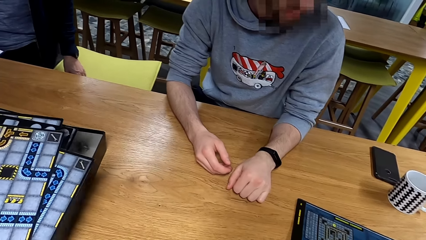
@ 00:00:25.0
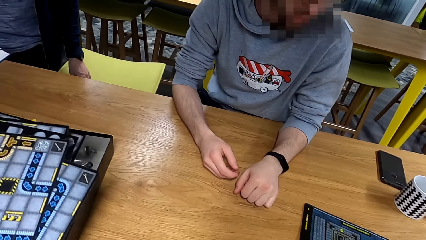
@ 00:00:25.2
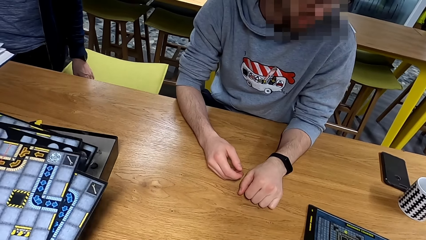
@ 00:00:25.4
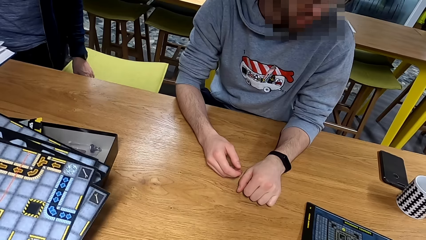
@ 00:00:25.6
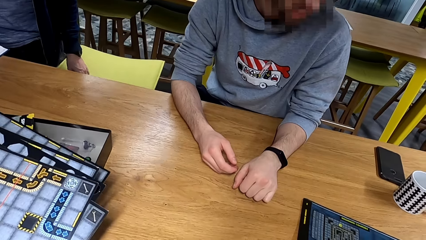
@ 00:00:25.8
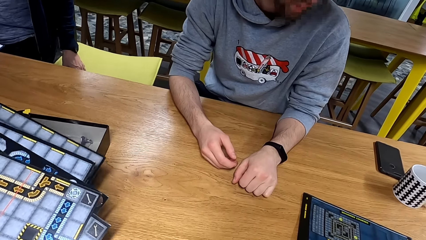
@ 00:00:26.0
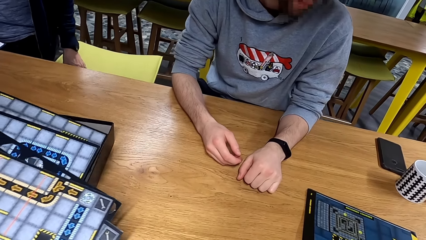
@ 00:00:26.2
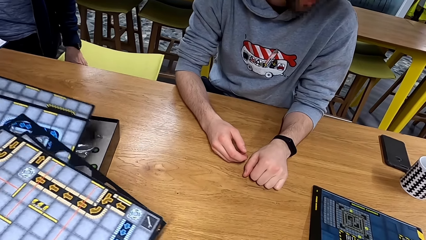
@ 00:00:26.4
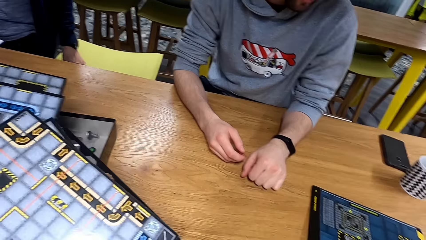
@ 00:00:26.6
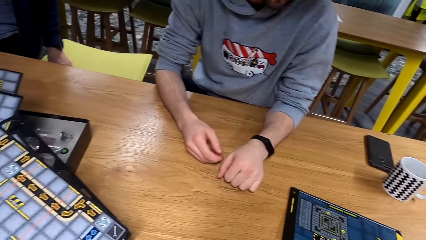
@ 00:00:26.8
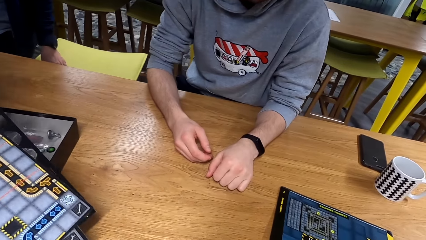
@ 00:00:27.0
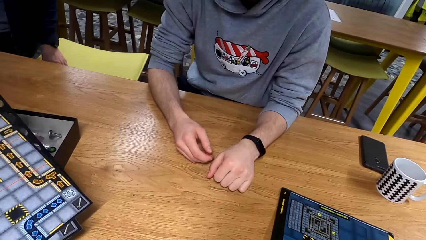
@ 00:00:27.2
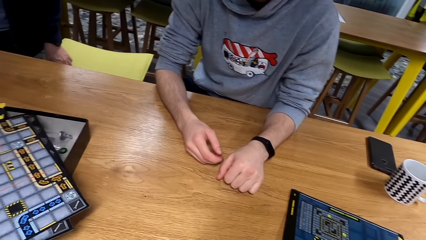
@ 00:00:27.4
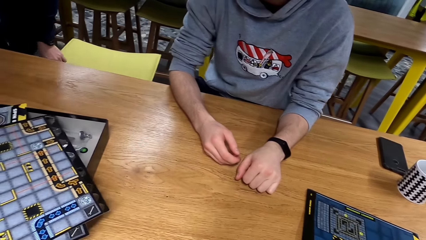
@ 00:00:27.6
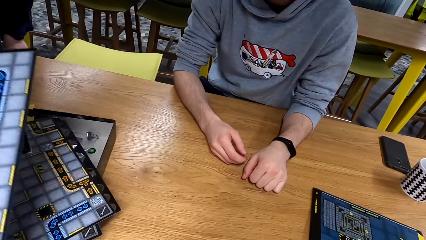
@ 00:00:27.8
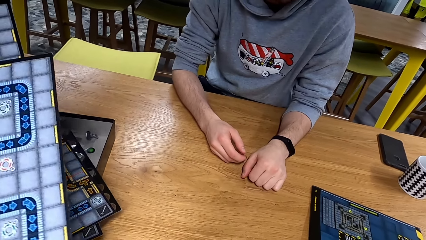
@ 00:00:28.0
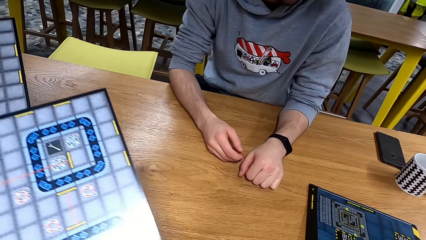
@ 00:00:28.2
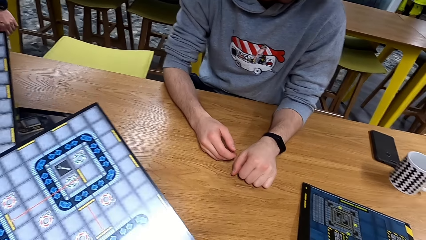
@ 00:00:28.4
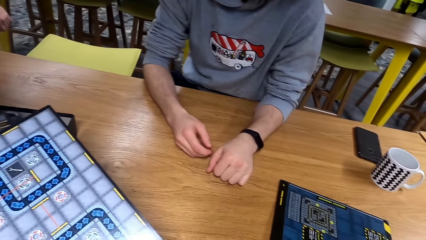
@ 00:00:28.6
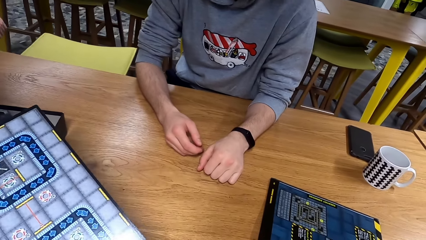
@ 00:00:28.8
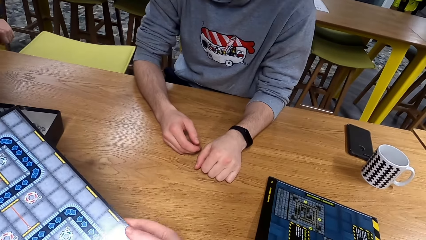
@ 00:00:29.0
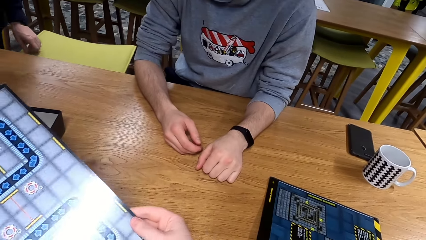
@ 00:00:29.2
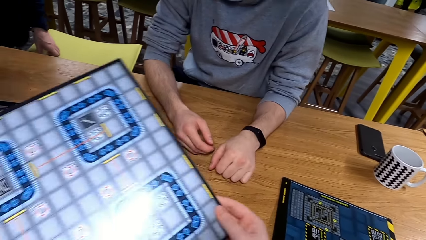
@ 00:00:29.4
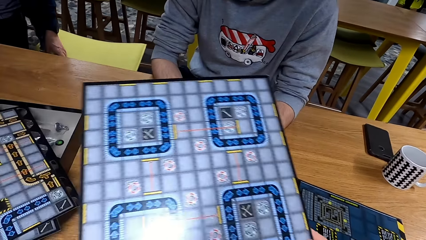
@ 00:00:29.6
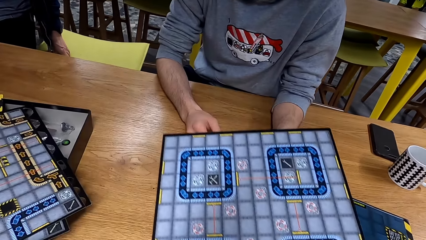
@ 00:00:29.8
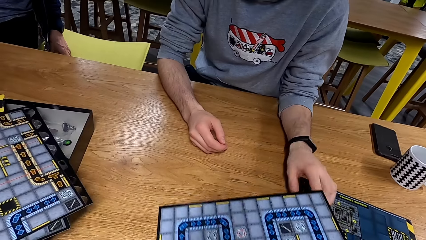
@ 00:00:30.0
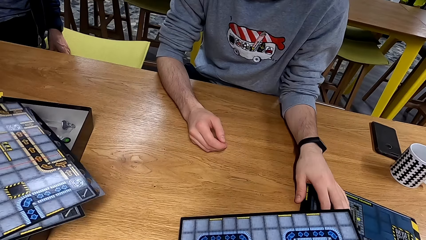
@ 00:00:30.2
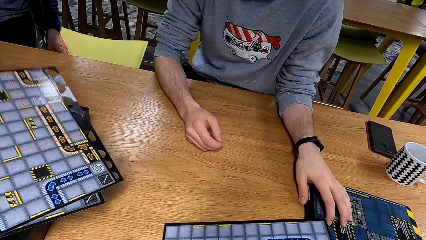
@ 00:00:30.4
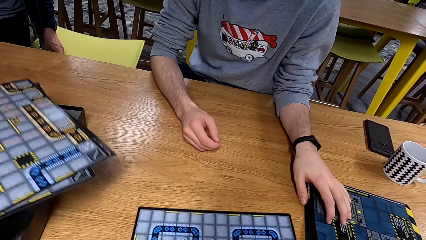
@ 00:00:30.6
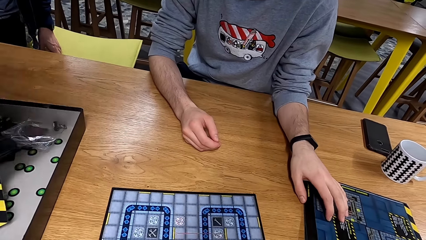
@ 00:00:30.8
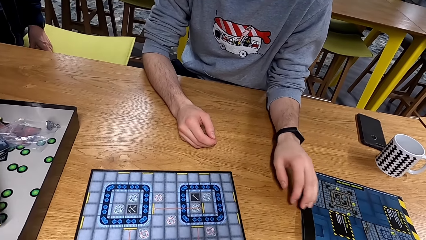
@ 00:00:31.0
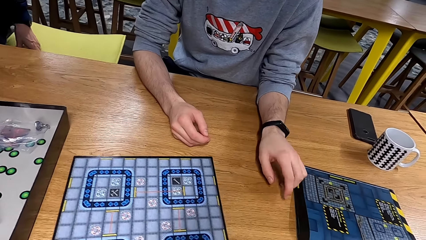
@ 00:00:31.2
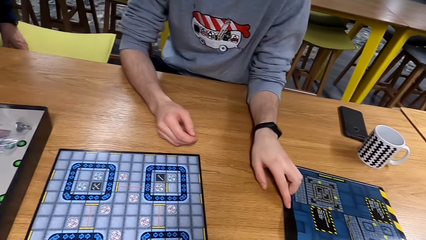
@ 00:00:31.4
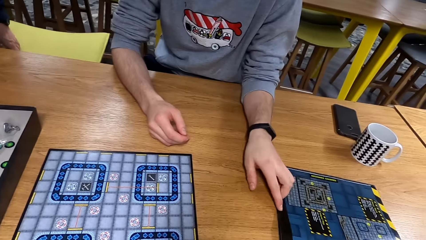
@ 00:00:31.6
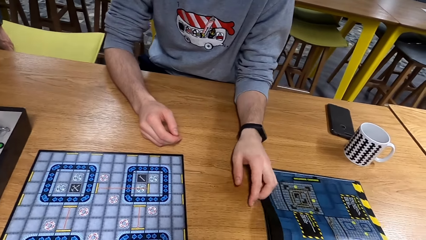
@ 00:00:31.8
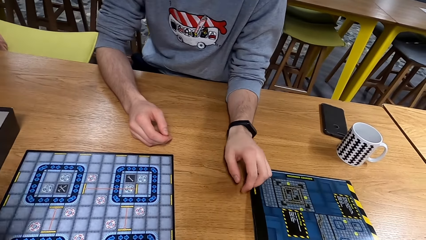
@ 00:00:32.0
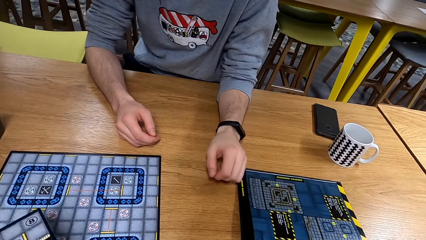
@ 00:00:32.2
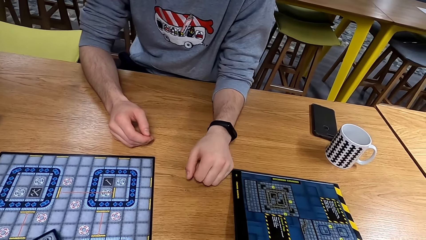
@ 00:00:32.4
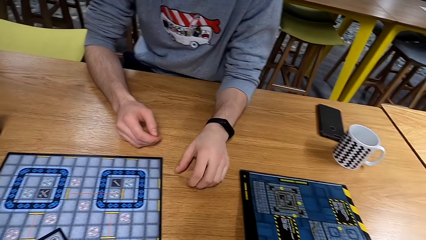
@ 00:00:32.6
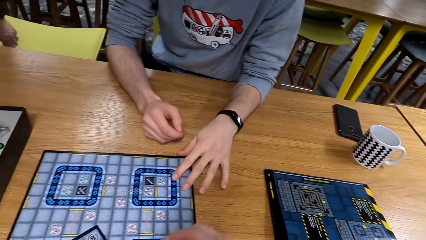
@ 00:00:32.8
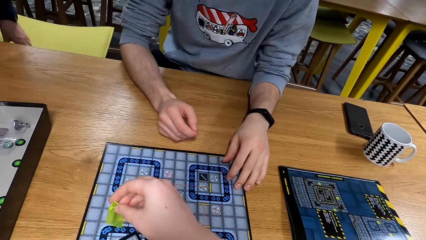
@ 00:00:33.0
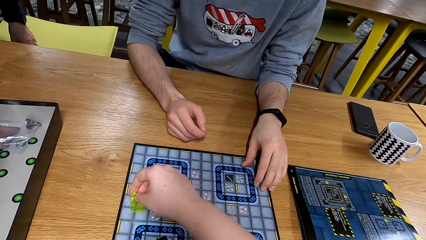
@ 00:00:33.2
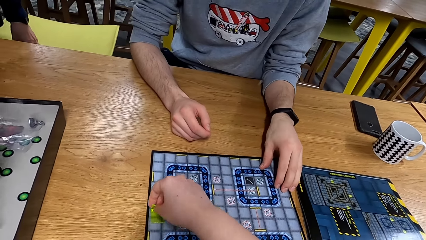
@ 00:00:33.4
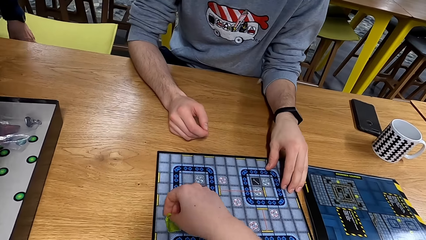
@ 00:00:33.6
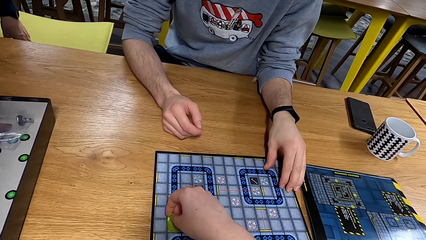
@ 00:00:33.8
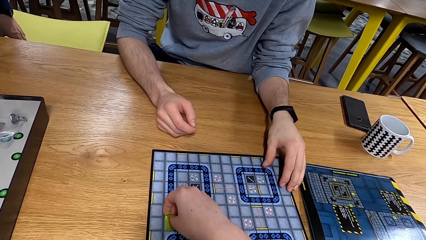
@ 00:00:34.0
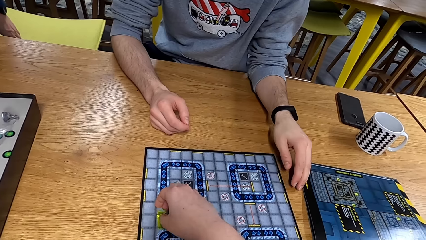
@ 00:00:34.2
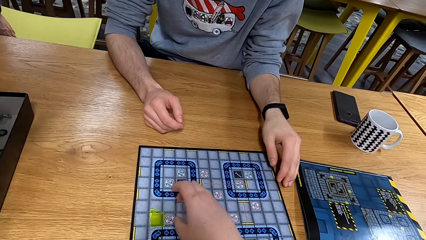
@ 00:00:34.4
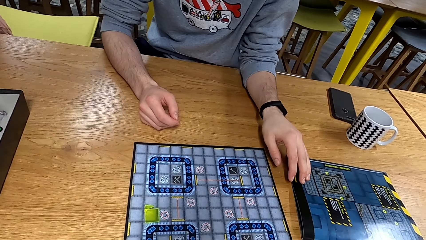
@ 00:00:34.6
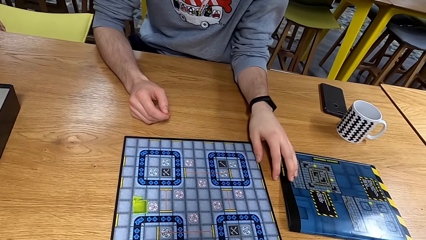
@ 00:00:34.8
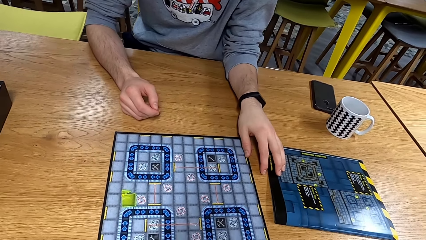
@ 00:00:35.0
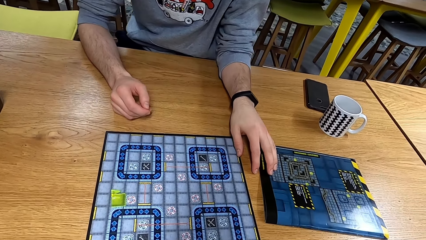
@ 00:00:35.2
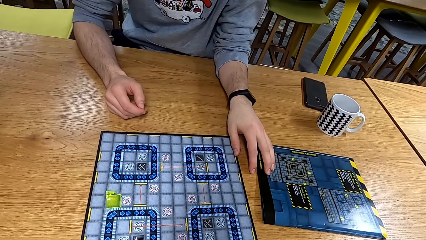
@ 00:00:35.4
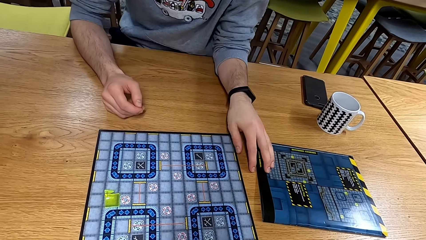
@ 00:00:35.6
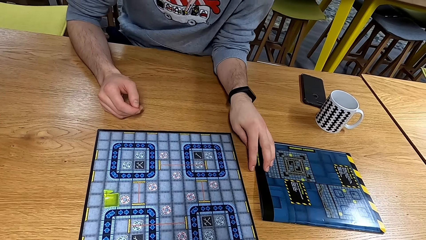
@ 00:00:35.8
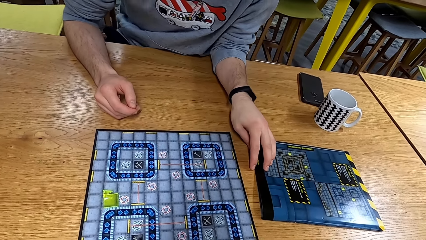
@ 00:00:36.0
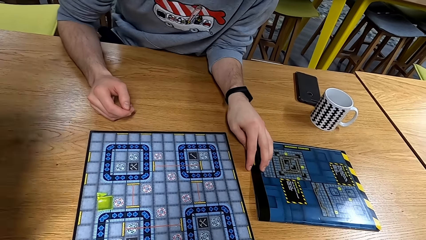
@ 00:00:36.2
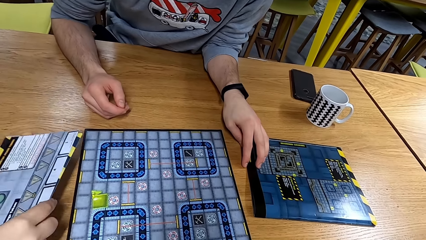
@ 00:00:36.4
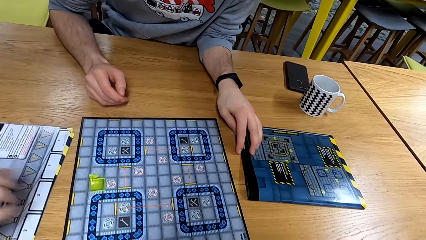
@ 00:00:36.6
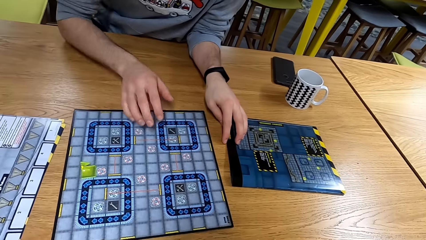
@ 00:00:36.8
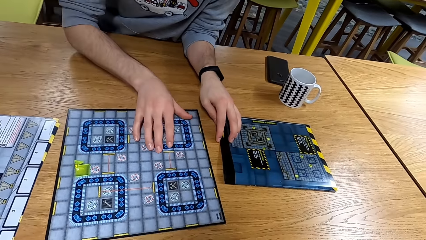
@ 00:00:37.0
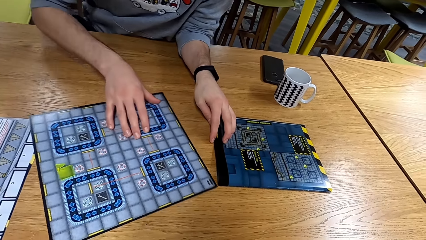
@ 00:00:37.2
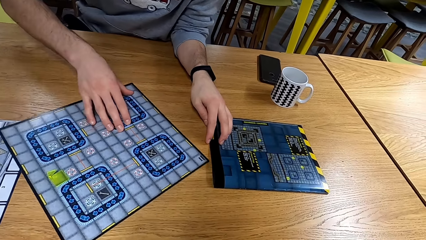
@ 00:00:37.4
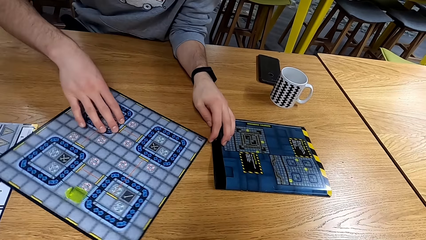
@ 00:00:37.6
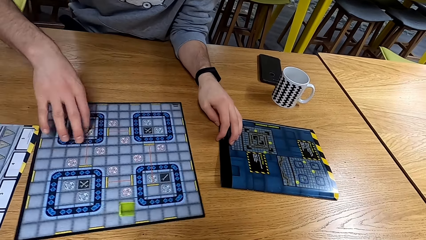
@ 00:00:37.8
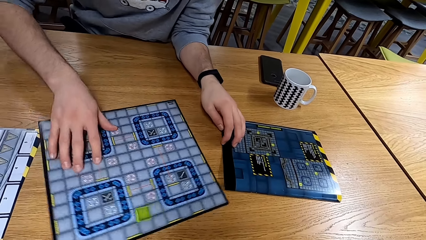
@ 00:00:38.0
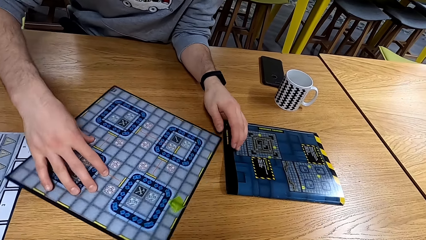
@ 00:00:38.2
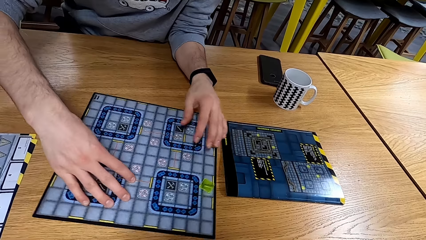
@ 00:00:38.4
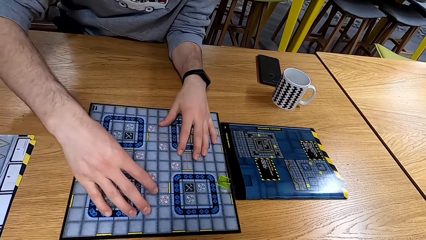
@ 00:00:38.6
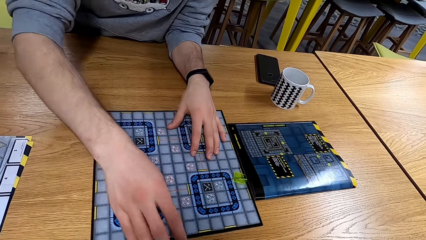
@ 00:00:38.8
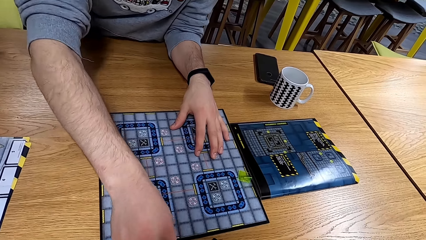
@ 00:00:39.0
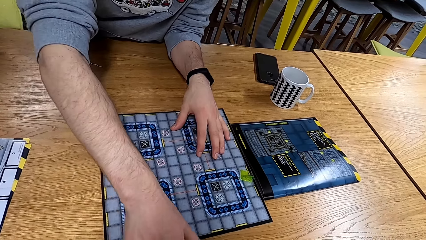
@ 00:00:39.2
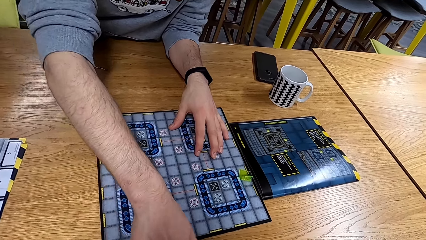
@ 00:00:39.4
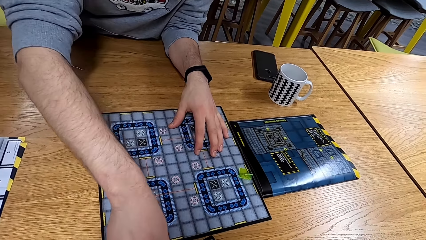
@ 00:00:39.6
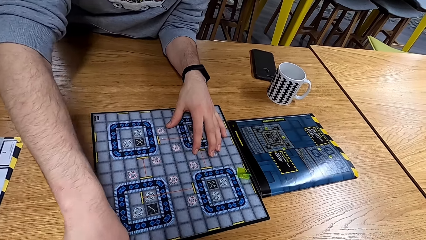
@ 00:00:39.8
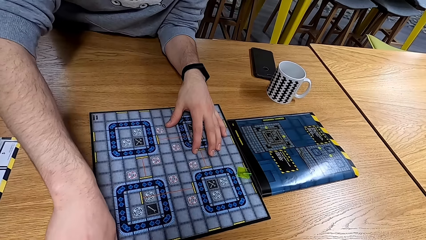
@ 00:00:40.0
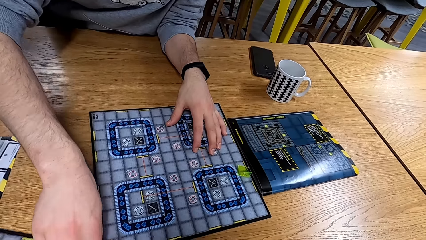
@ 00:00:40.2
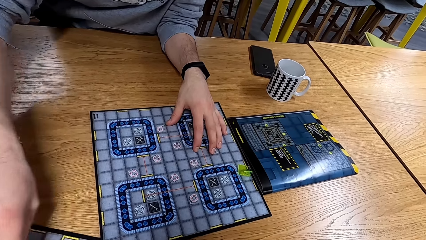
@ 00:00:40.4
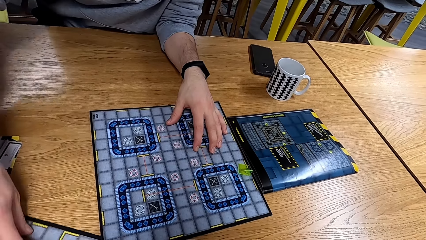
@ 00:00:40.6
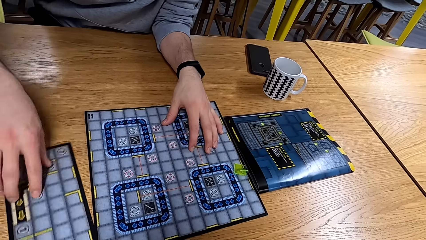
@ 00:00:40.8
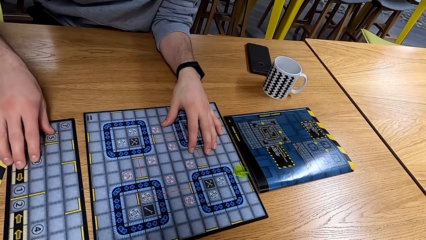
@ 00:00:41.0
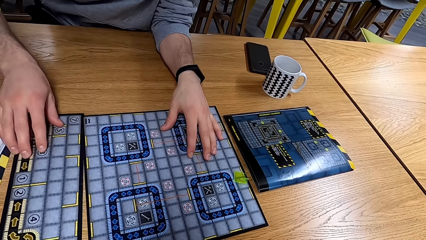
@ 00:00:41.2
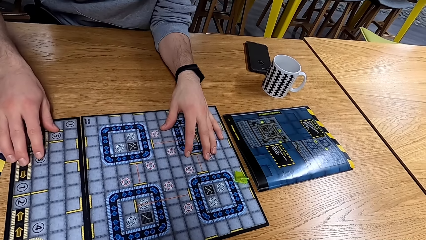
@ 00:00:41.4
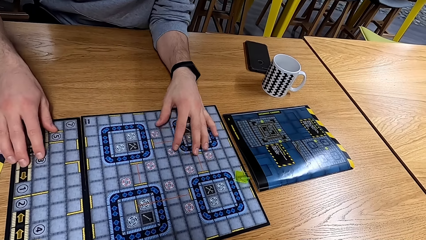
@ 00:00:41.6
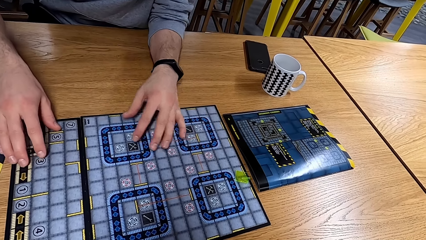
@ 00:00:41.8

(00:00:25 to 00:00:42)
The camera wearer removes the boards. They arrange the robo rally robots. A man touches the boards.
